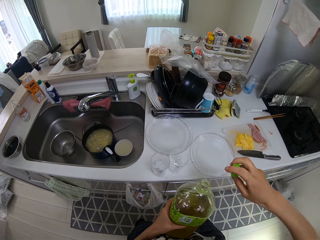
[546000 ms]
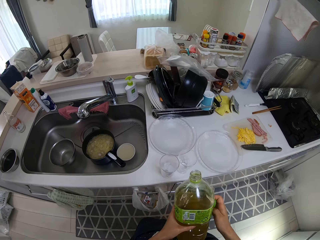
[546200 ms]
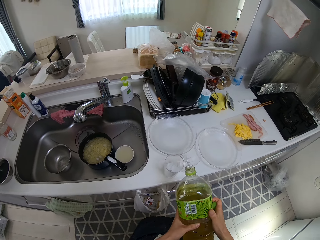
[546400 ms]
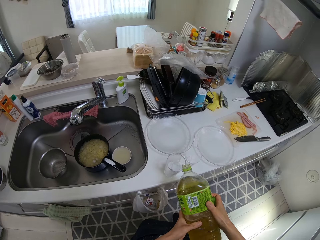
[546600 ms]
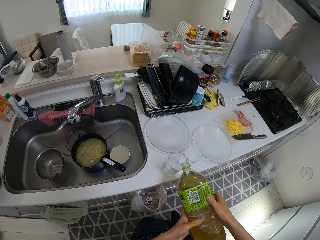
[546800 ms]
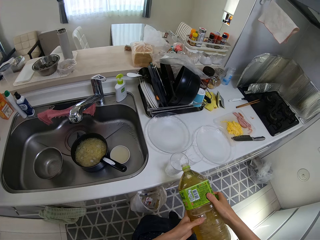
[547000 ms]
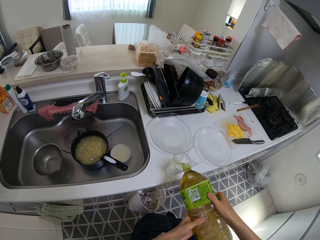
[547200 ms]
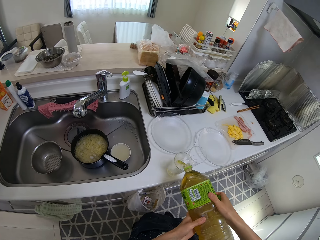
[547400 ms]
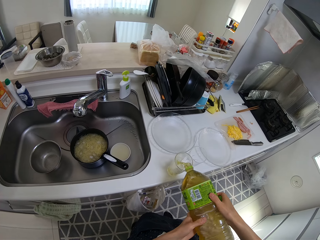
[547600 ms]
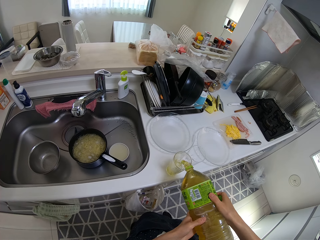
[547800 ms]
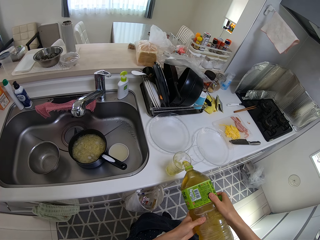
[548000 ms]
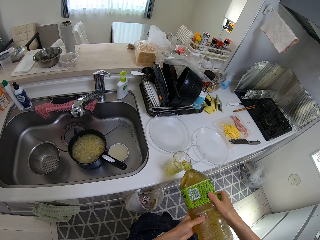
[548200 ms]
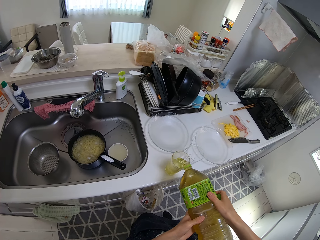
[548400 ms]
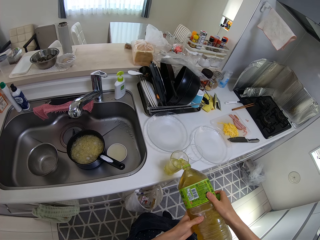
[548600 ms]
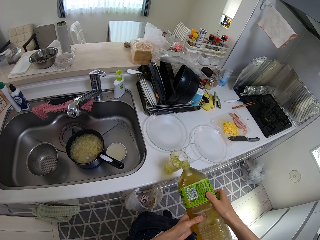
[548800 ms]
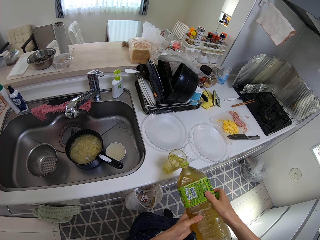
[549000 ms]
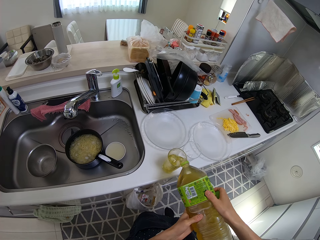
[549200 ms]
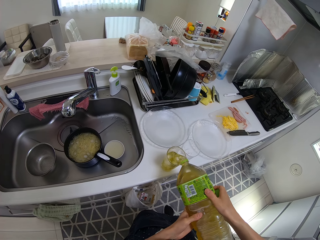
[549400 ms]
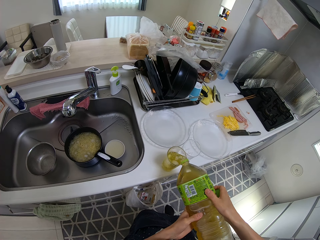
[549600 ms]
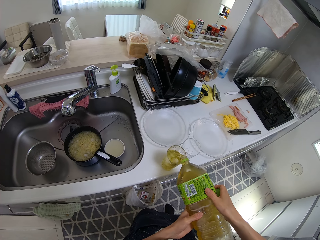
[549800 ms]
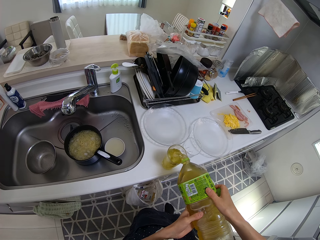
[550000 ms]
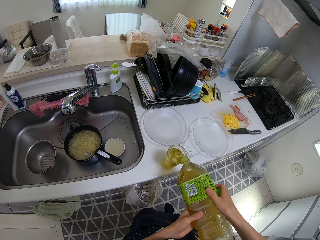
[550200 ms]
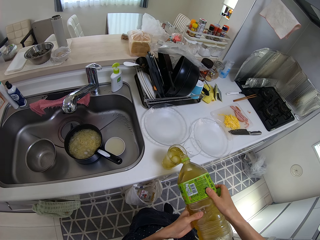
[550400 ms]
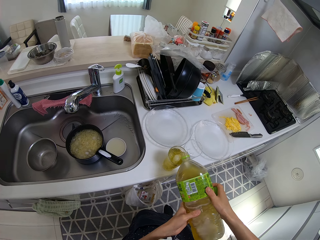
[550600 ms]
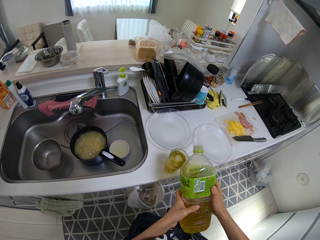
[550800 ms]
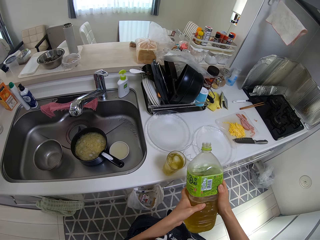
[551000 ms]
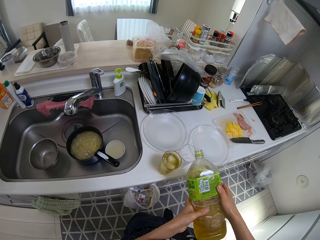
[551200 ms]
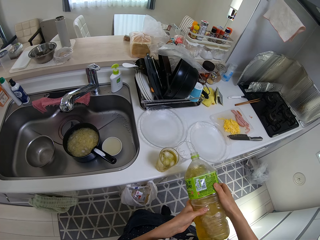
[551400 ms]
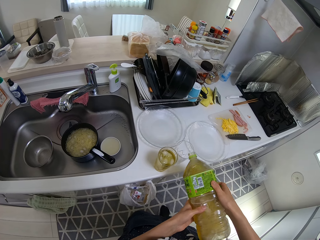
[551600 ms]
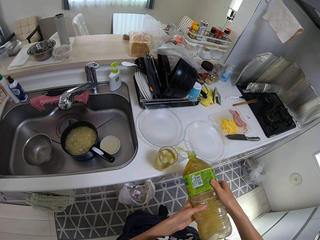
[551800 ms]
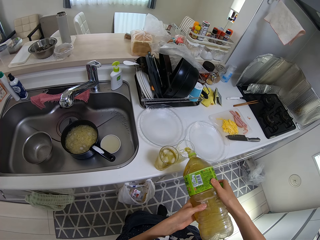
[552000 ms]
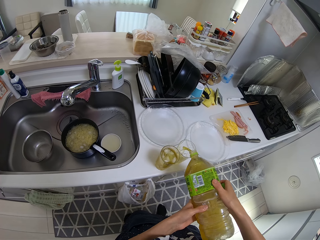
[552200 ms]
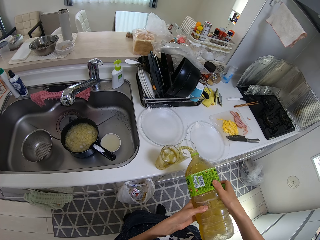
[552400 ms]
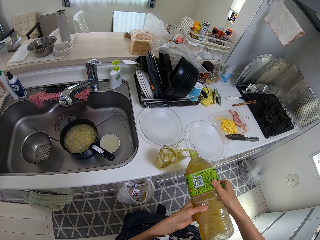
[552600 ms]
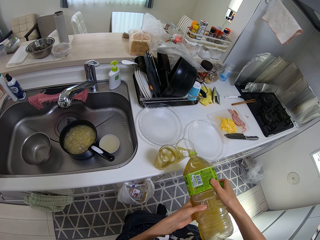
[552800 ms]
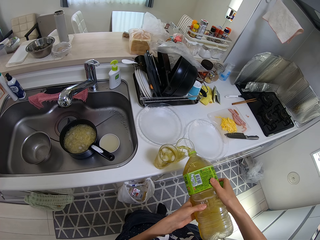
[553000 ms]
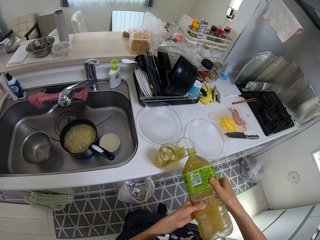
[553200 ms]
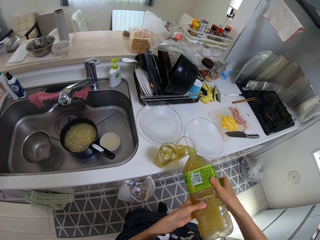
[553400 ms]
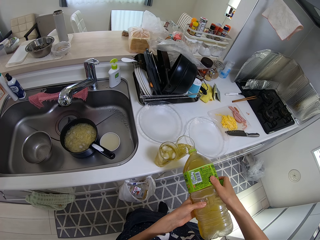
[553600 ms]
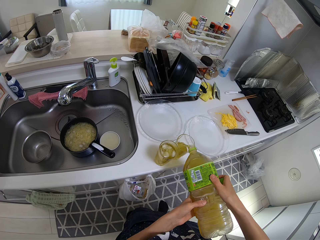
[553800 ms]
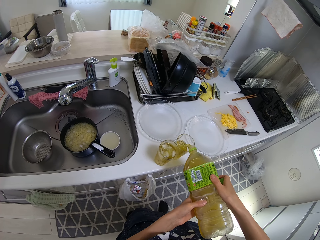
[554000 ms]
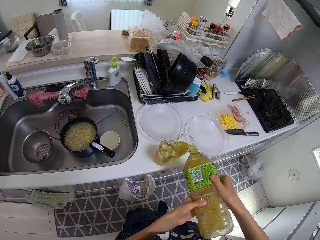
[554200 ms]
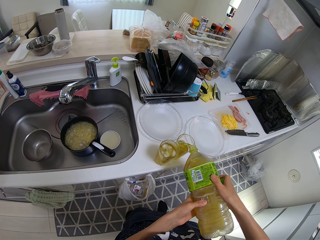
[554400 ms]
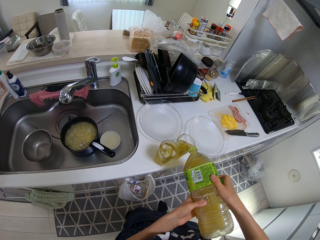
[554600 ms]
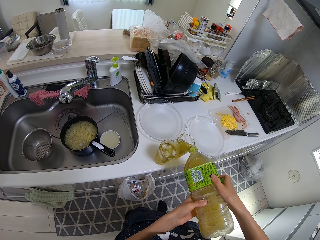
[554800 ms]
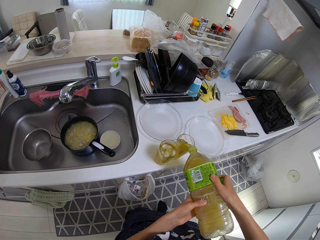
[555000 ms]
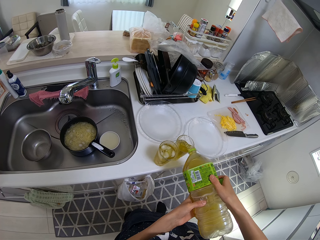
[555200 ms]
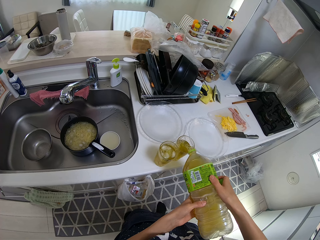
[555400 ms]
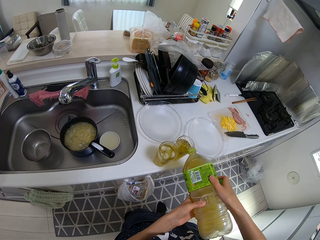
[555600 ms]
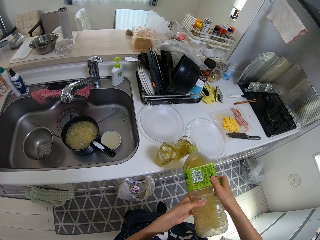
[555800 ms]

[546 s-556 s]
The camera wearer pours the juice in the bottle inside the cups on the cabinet.

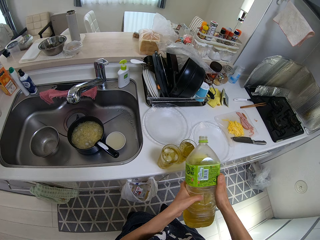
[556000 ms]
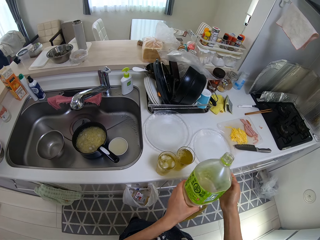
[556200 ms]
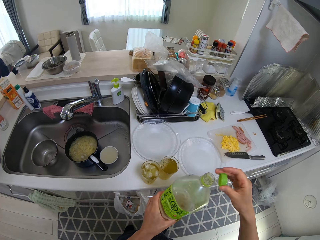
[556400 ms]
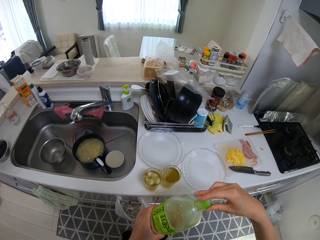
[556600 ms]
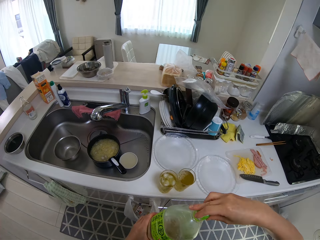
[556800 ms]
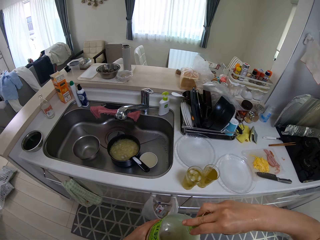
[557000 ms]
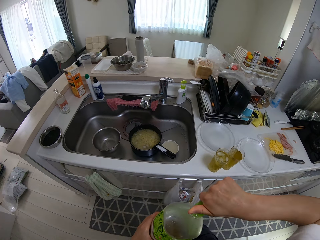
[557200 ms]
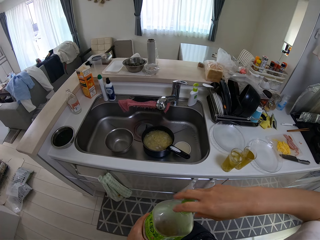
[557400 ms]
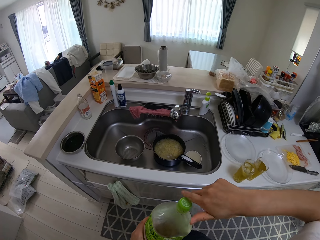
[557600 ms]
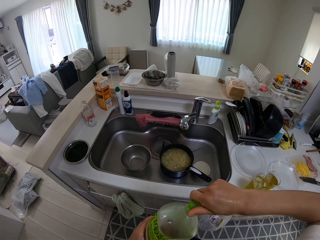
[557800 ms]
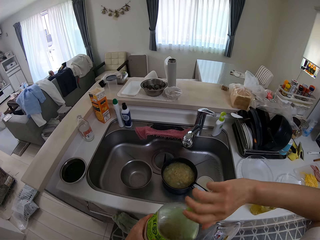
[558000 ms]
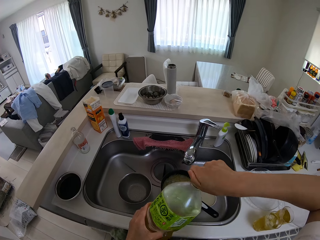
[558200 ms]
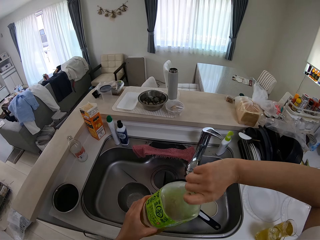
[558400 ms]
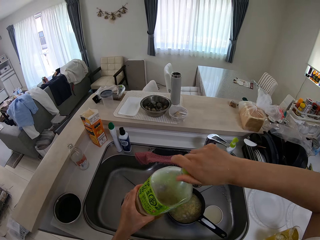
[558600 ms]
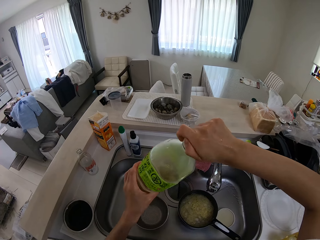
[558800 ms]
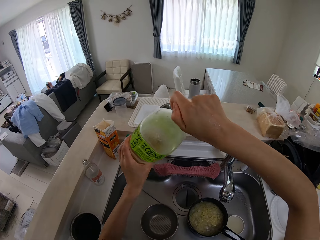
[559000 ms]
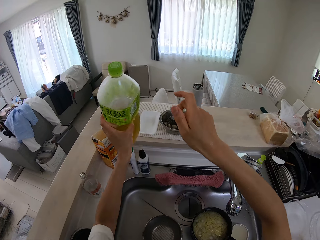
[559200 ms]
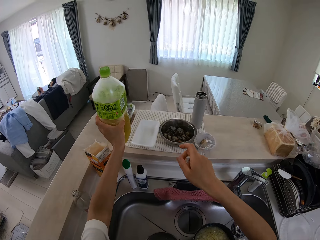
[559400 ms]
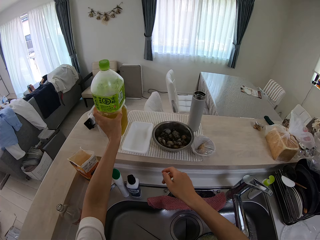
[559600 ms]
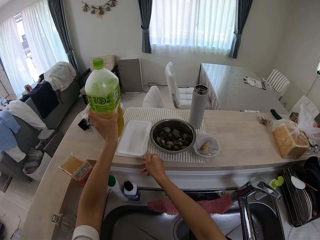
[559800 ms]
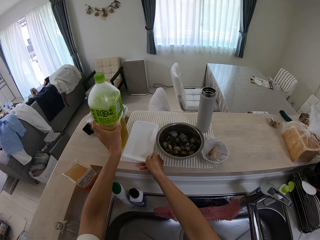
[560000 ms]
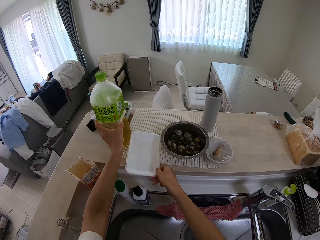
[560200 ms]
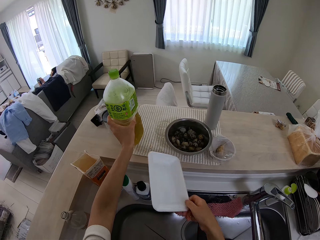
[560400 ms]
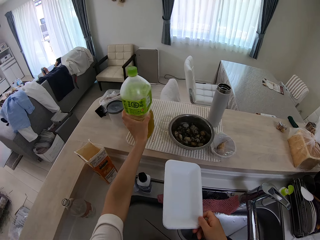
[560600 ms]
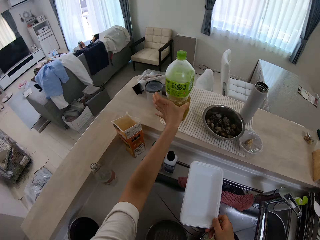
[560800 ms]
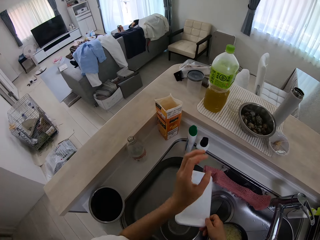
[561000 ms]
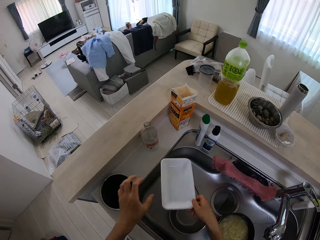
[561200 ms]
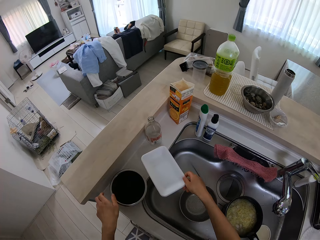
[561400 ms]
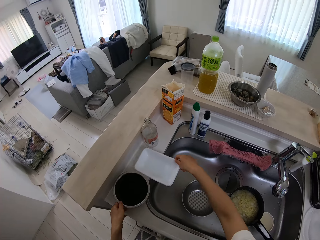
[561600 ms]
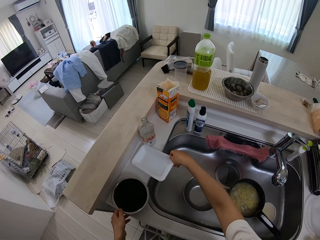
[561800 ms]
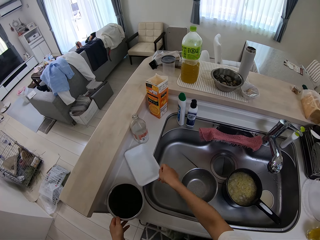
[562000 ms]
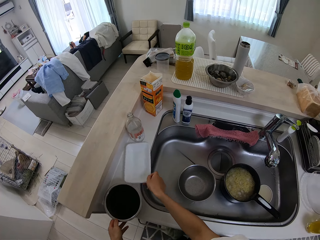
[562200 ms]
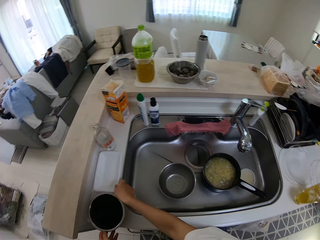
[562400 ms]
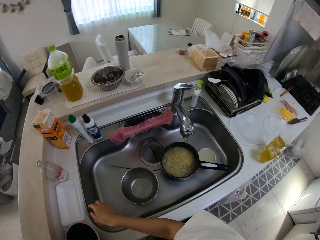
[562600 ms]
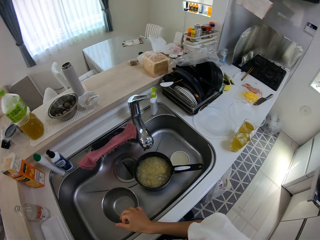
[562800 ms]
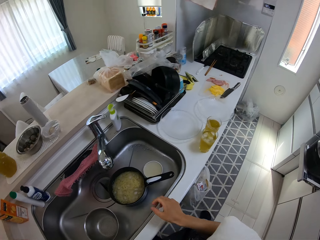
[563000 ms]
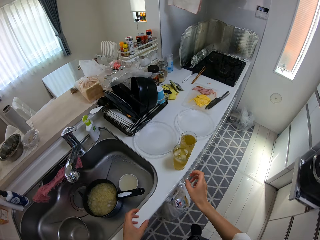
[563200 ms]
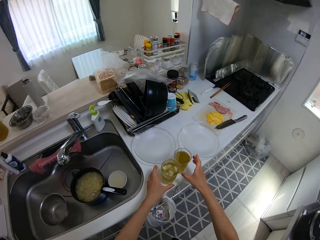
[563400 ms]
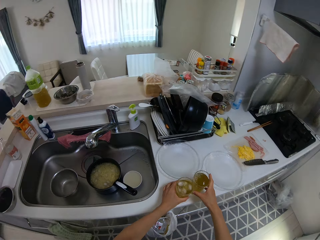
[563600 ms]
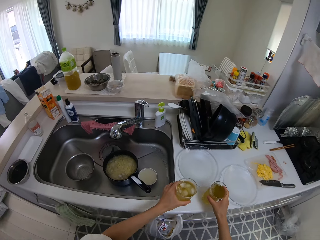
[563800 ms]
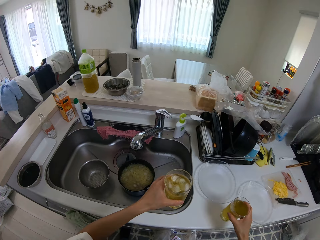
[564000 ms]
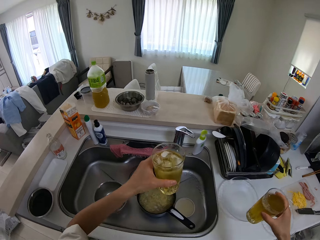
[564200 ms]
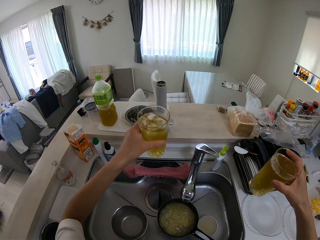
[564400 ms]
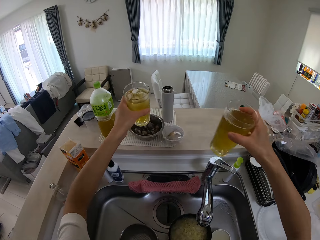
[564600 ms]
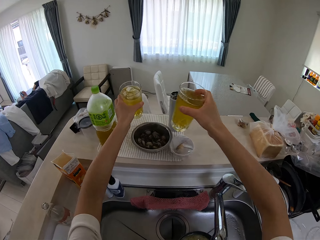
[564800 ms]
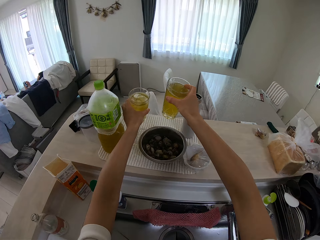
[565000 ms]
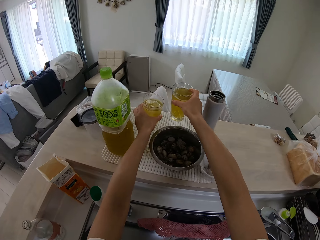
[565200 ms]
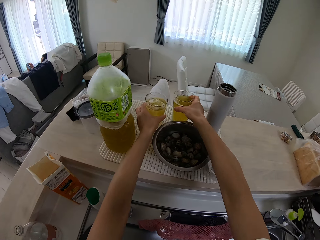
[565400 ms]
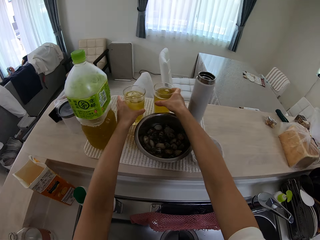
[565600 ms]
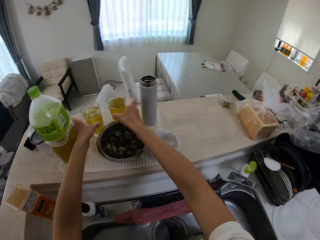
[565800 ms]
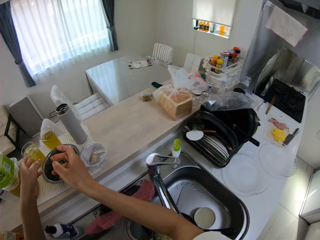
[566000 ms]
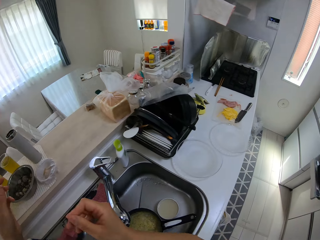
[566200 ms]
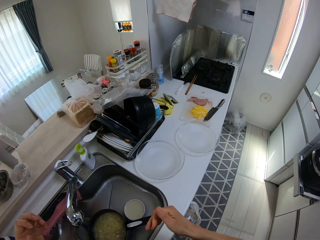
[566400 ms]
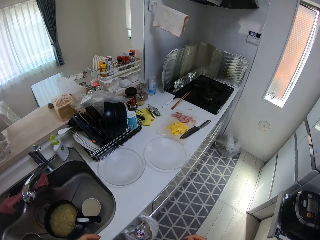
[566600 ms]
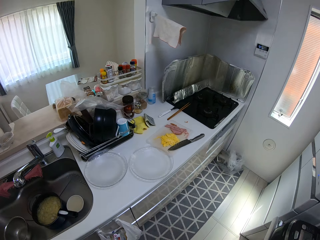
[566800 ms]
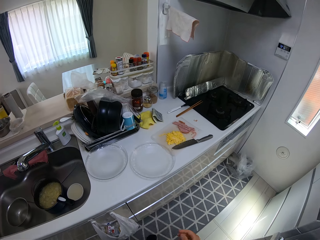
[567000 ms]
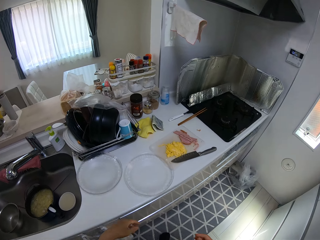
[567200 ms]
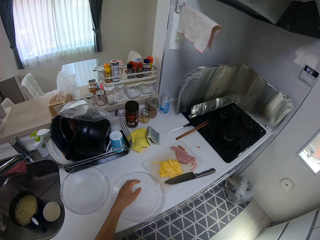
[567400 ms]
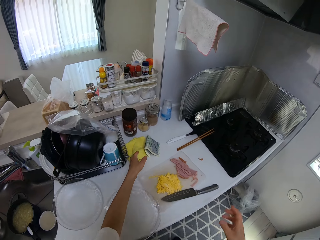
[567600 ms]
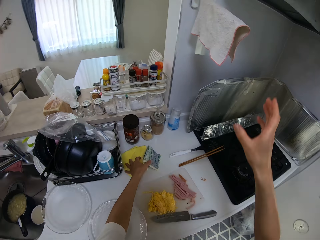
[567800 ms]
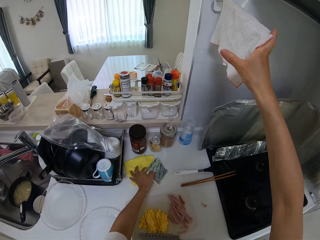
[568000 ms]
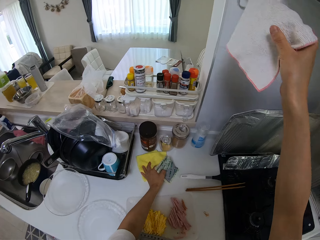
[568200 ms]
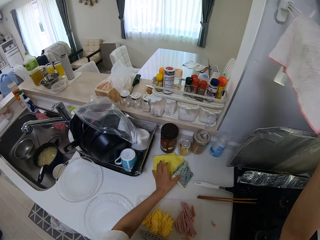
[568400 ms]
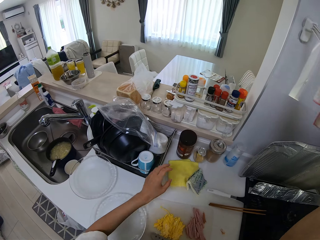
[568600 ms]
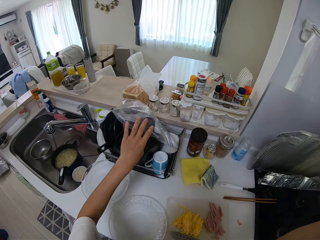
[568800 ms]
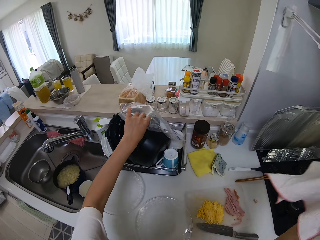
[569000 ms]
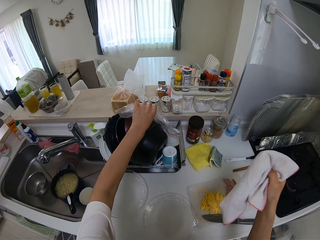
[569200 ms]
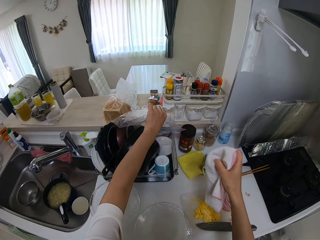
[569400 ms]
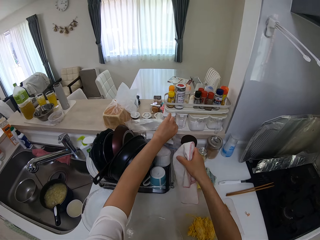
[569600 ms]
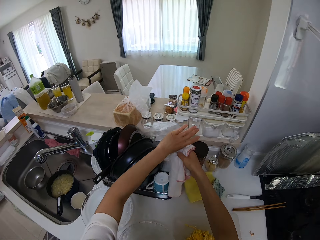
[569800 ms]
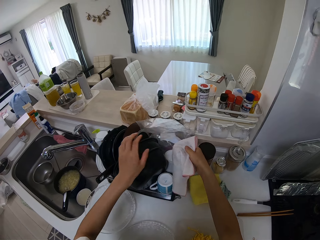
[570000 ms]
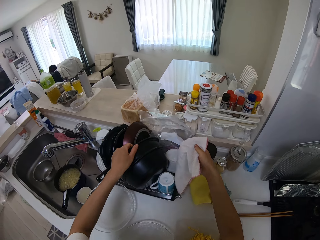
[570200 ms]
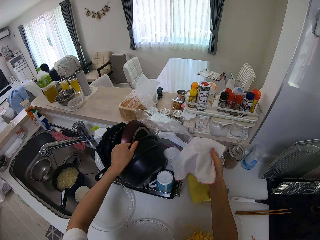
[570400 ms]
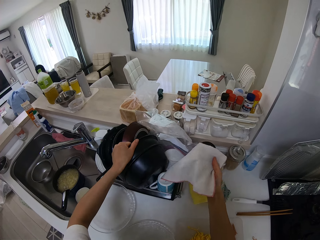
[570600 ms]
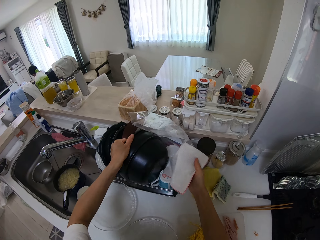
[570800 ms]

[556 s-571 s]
The camera wearer lifts the bottle off the glass. She covers the bottle with its lid. She walks toward the sink. She drops the bottle on the cabinet. She picks a container on the cabinet with her right hand. She pulls a plate. She drops the container on the cabinet. She walks away from the sink. She picks glasses. She moves the cups on the cabinet. She puts the glasses on a mat. She walks away from the sink. She picks a piece of cloth on a hanger on a wall in the kitchen with her right hand. She moves a nylon on a rack on the cabinet. She pulls a polythene paper. She switches the paper to the other hand. She holds a pan. She pulls her hand off the pan.
